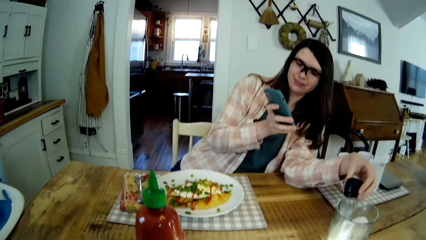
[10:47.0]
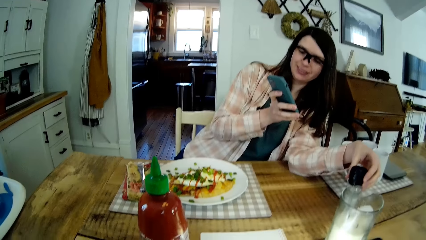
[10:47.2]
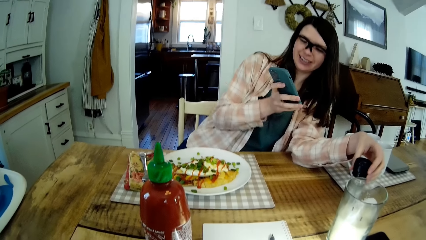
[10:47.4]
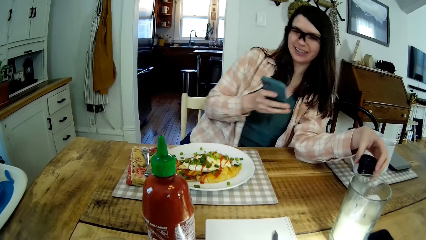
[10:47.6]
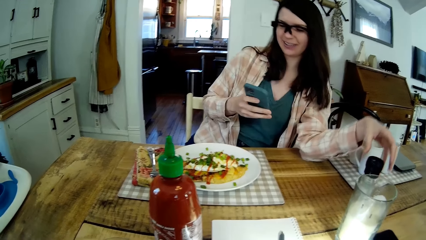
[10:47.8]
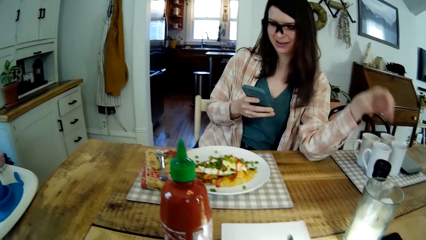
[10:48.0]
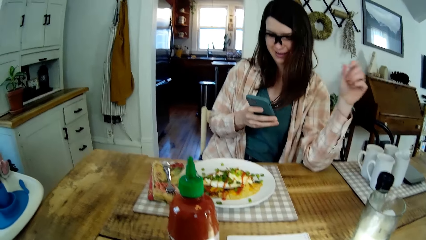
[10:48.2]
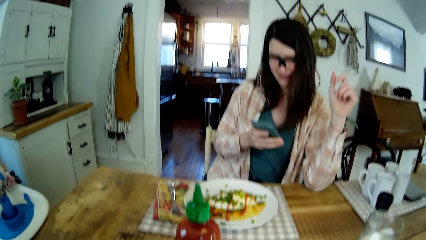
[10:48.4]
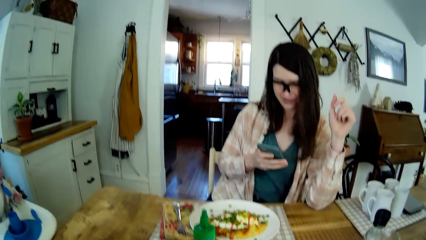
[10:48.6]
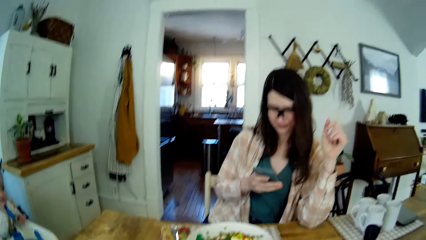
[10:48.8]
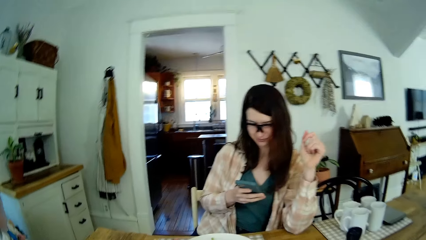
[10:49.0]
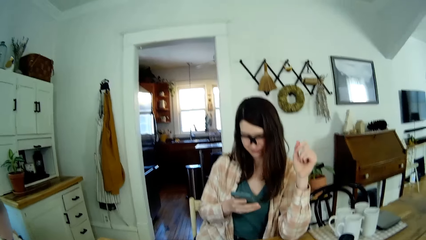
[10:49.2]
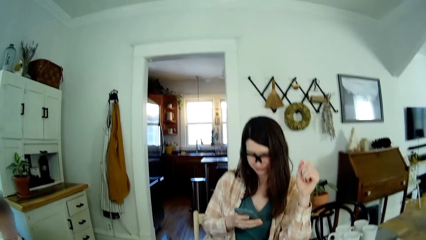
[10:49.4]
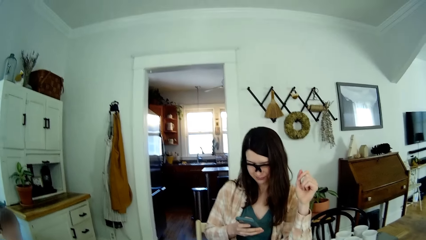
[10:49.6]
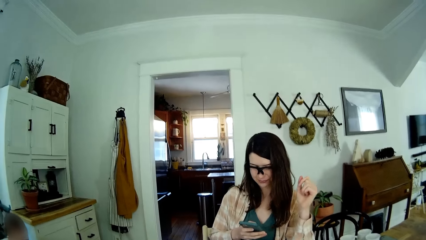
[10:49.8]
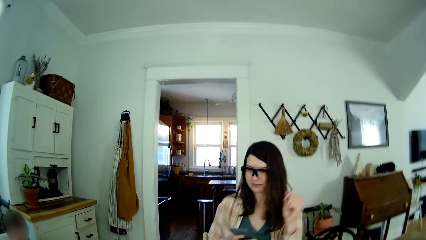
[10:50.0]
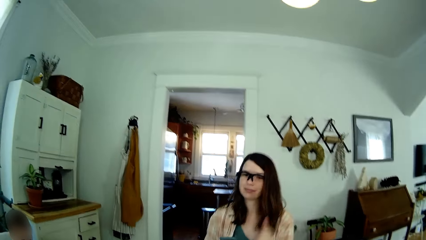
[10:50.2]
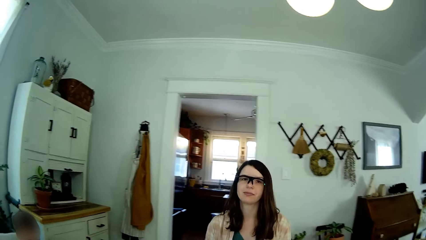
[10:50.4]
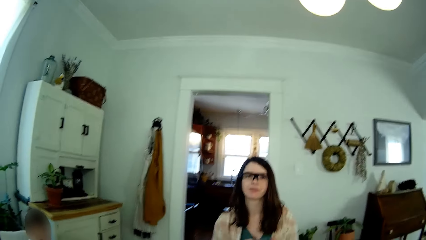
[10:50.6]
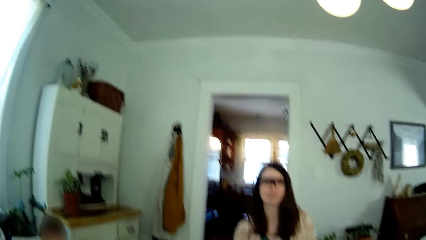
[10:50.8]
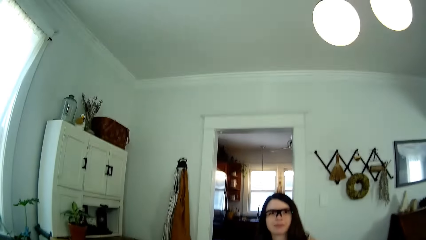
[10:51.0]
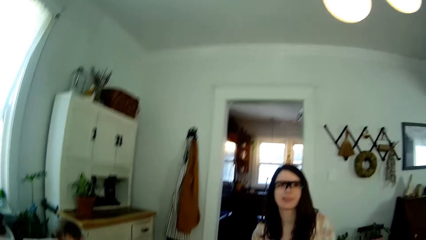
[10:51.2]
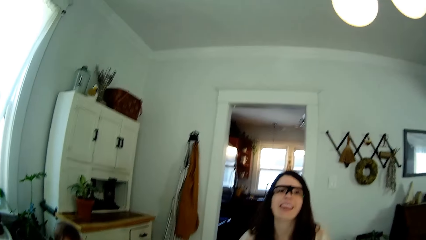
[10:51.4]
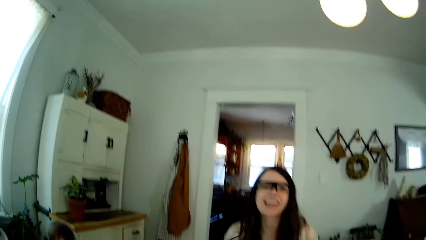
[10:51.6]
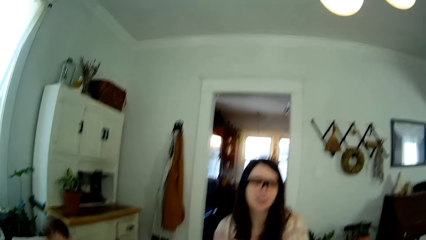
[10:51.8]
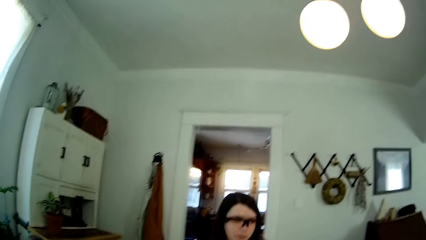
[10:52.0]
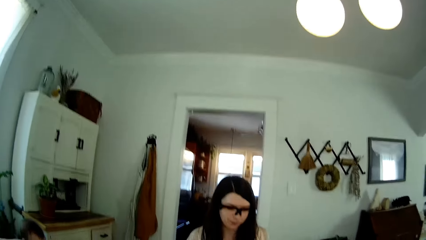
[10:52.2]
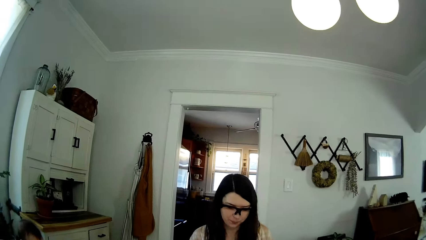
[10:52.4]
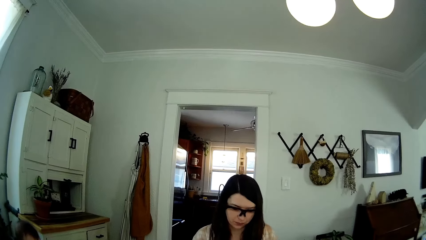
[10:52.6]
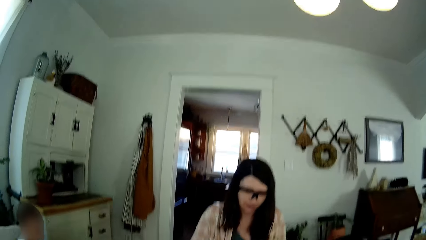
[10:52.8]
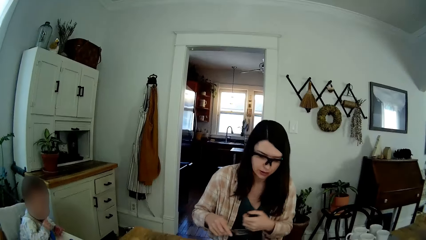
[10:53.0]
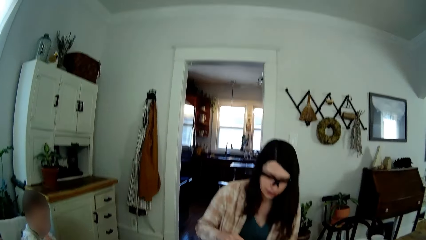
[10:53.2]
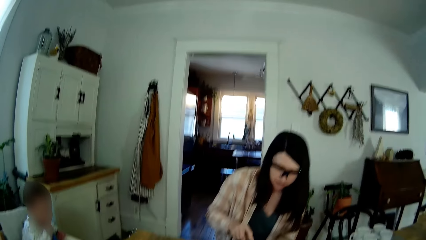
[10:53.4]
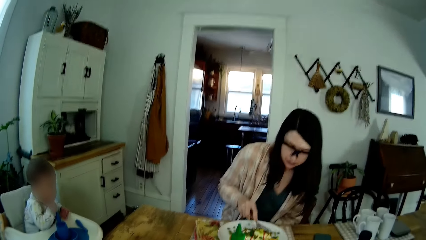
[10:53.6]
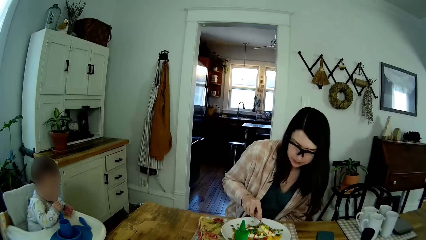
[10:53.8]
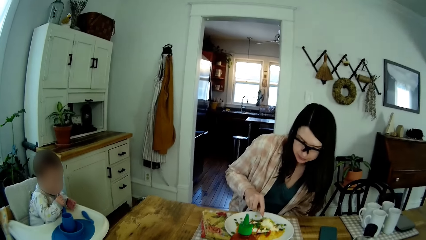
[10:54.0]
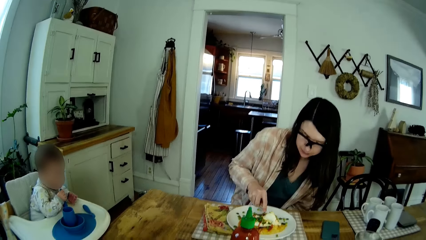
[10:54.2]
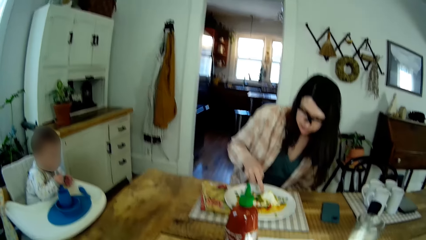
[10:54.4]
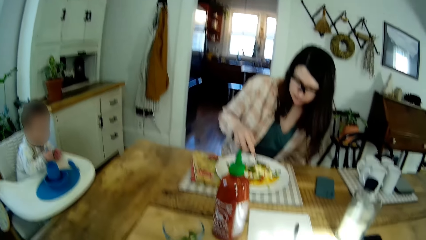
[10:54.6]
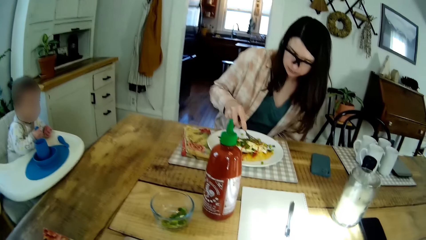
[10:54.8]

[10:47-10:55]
The woman converses with the camera wearer. The woman cuts the meal with the fork. The woman eats food.

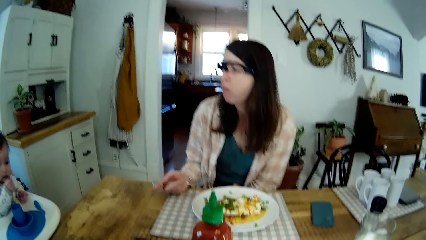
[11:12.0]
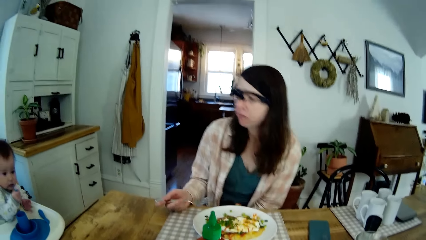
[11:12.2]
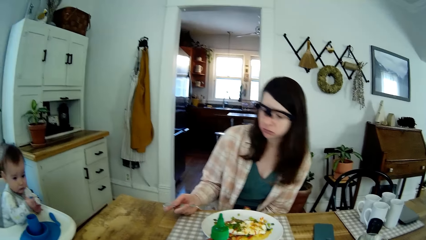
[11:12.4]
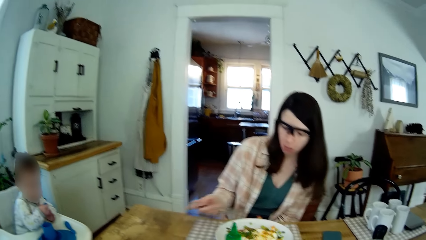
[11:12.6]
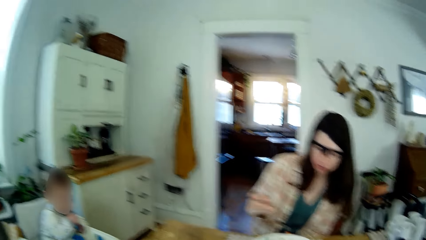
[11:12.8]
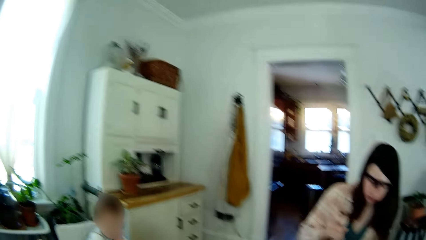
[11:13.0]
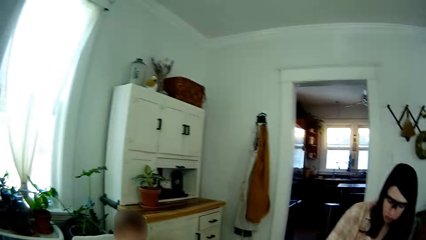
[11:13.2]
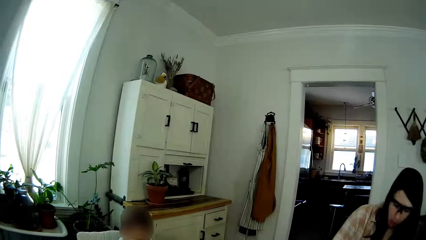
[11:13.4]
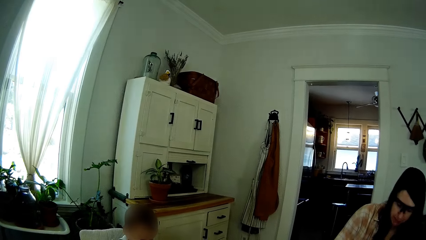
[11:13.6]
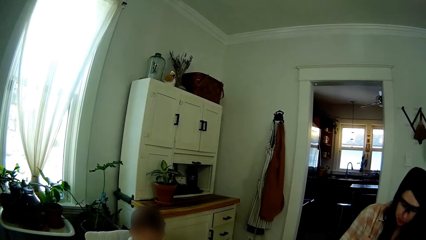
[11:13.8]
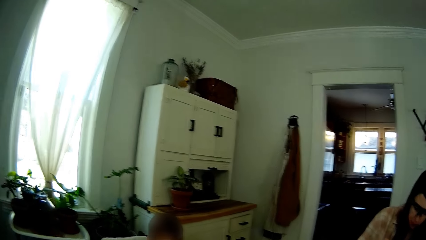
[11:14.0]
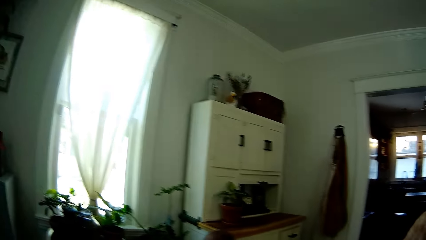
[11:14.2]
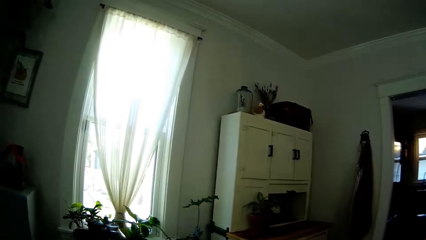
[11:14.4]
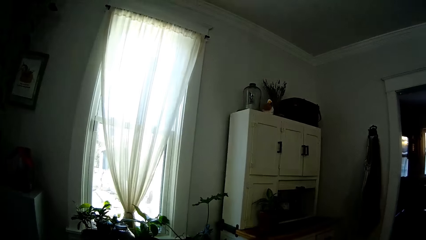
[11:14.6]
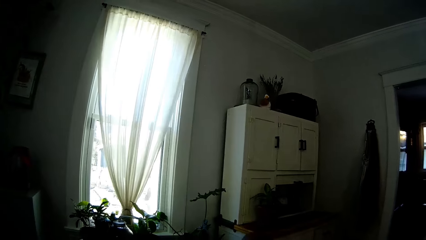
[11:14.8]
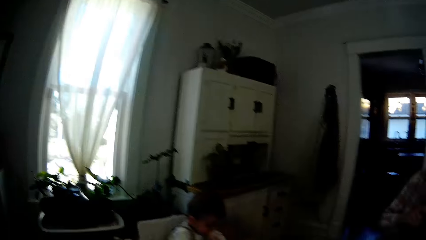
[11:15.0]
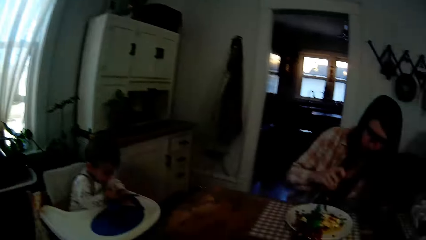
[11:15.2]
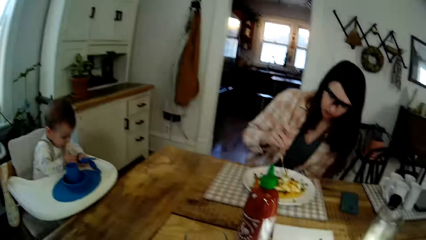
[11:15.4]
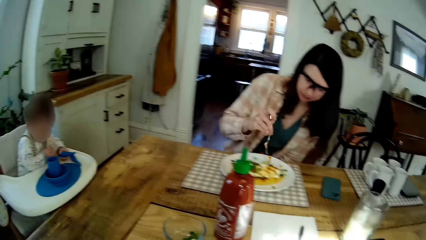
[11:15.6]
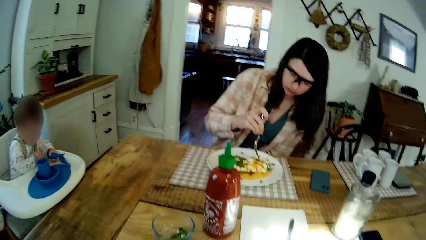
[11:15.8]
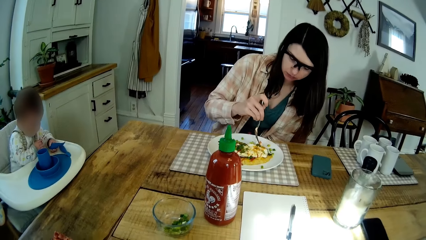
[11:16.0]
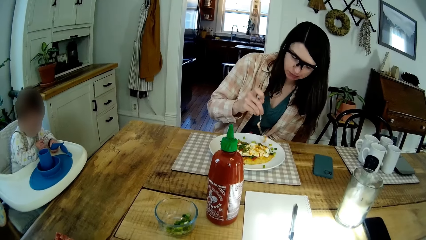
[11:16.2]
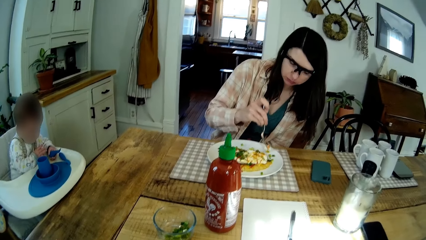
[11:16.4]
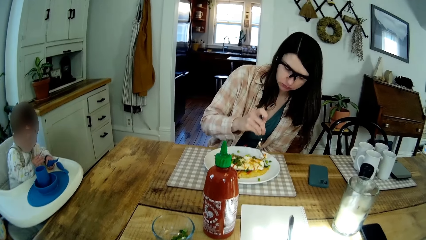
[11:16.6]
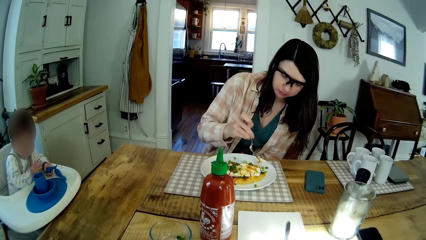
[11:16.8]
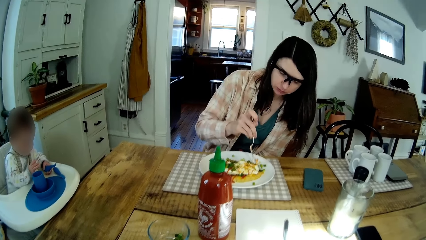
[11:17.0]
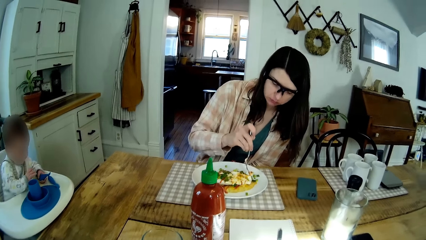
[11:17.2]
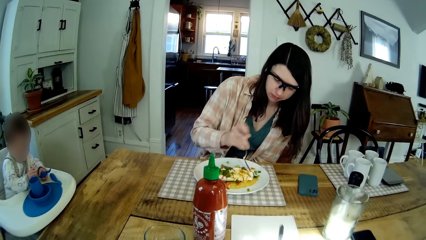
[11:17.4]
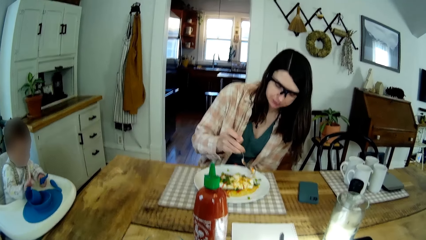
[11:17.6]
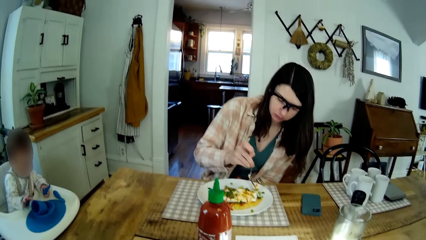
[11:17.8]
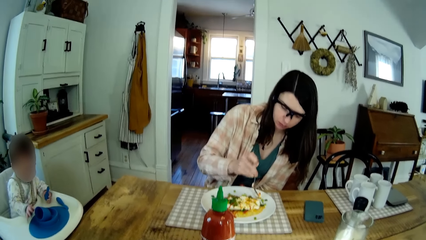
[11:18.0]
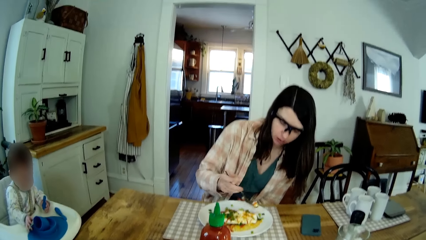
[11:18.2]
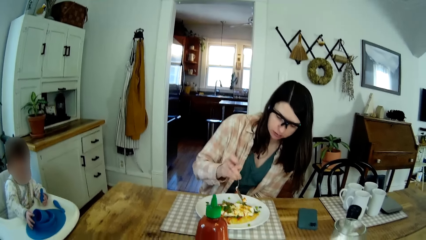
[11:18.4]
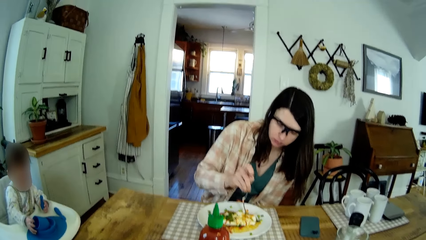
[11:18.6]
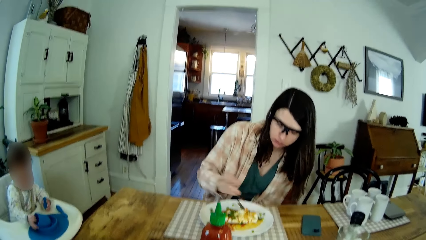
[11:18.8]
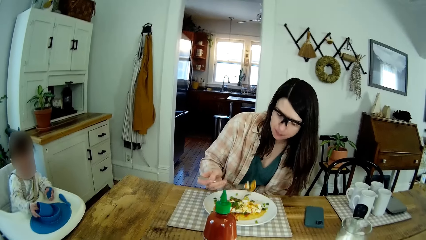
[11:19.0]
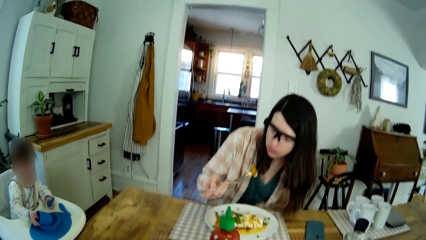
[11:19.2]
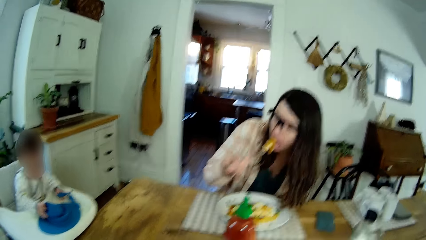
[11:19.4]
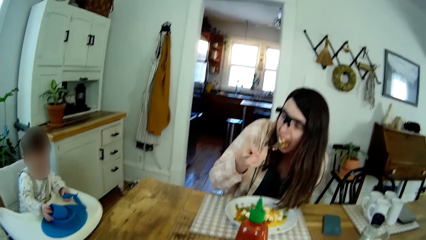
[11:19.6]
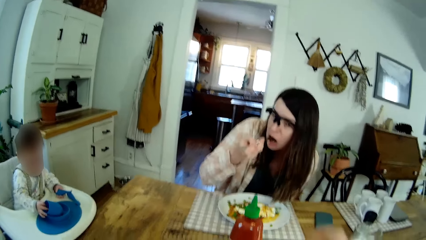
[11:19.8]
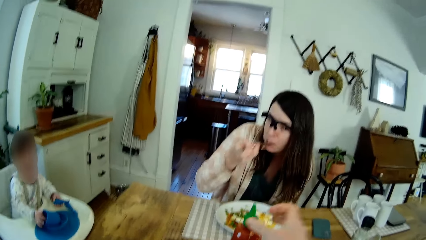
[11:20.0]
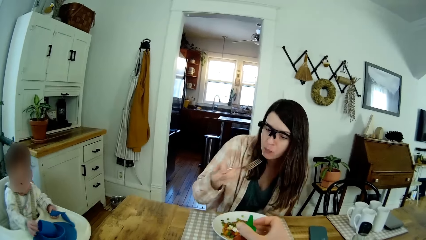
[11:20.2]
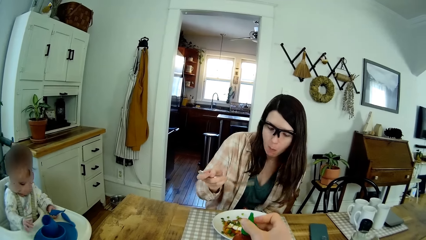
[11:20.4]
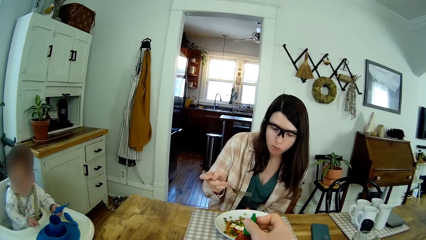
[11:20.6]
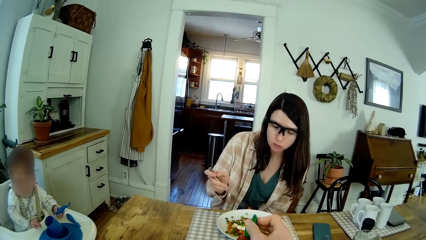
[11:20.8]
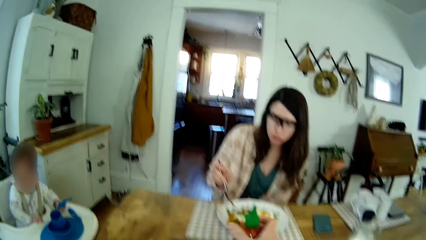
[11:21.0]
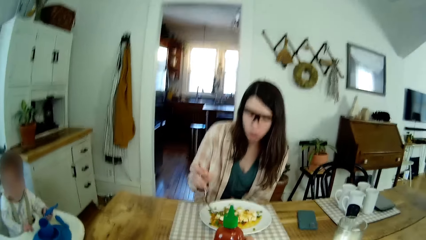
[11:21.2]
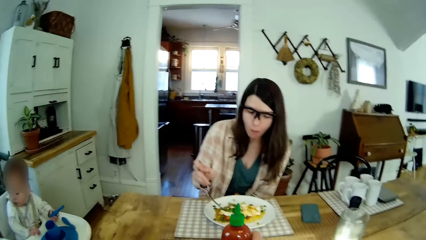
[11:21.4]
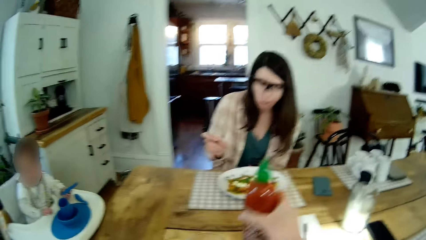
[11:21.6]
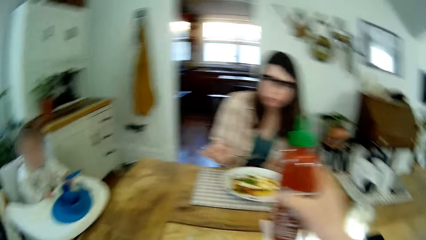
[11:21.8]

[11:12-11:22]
The woman eats the meal with the fork. The baby hits a cup with its right hand and puts its right hand on the cup. The camera wearer picks up the bottle of hot sauce from the dining table with his right hand. He converses with the woman.
